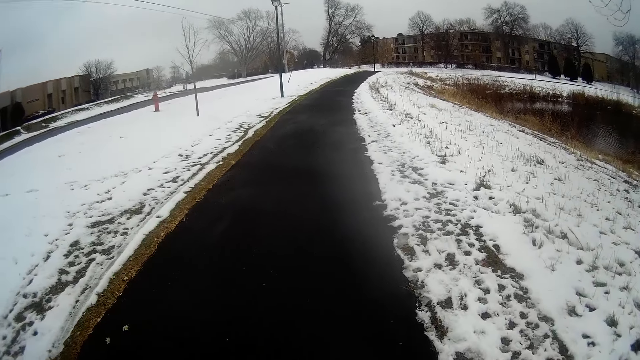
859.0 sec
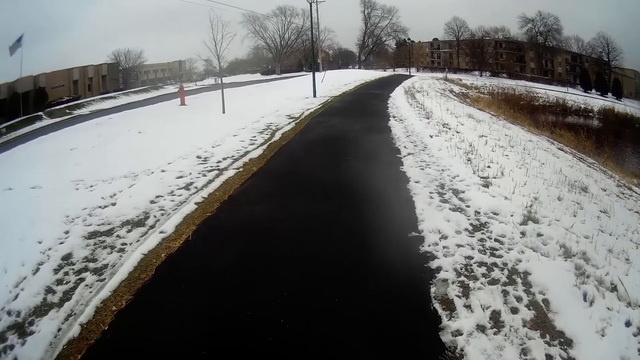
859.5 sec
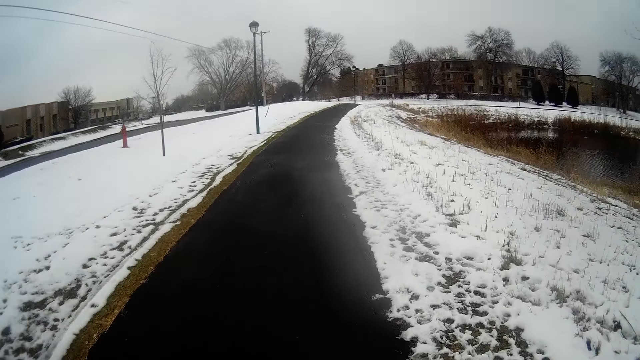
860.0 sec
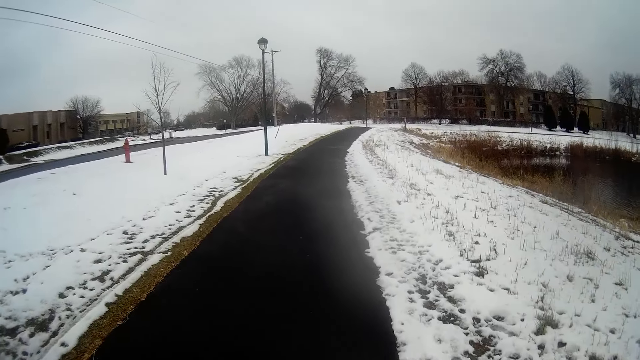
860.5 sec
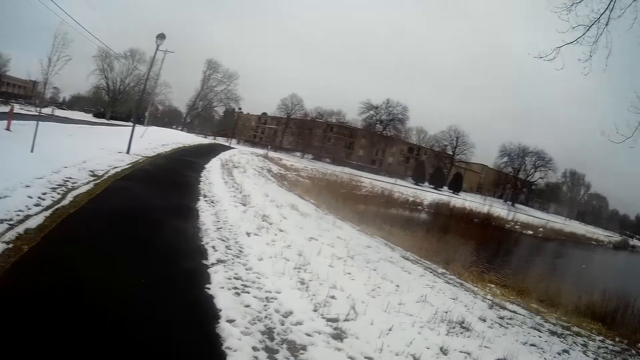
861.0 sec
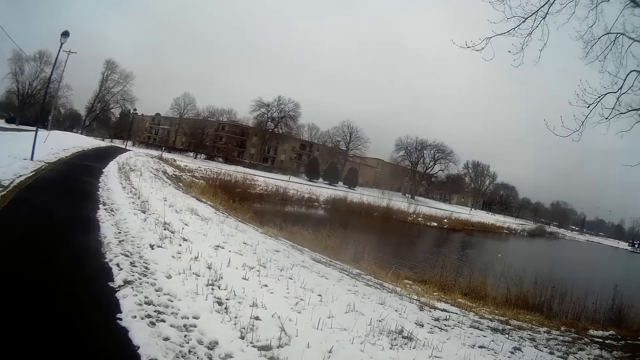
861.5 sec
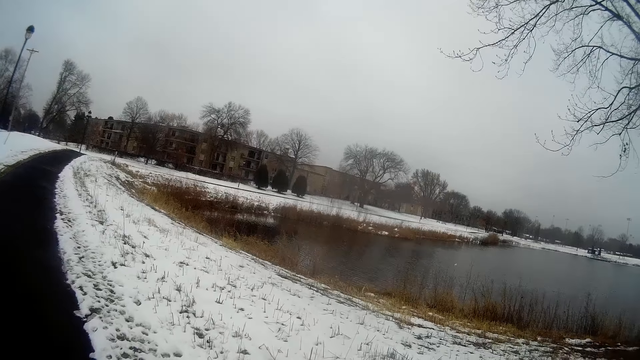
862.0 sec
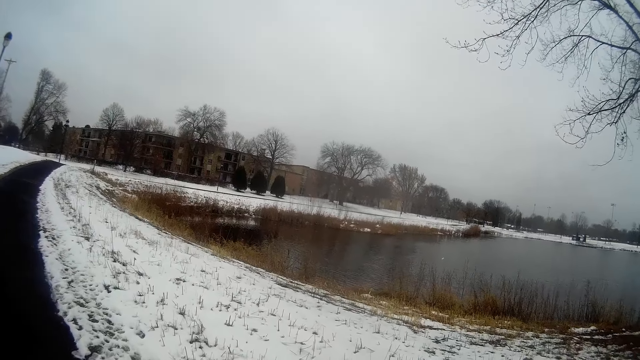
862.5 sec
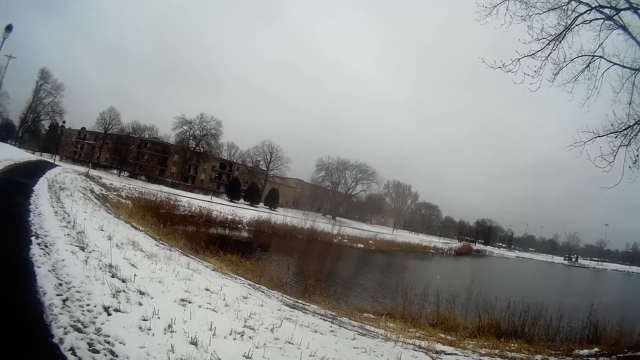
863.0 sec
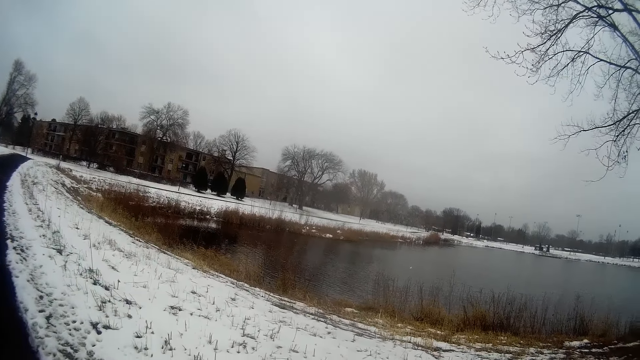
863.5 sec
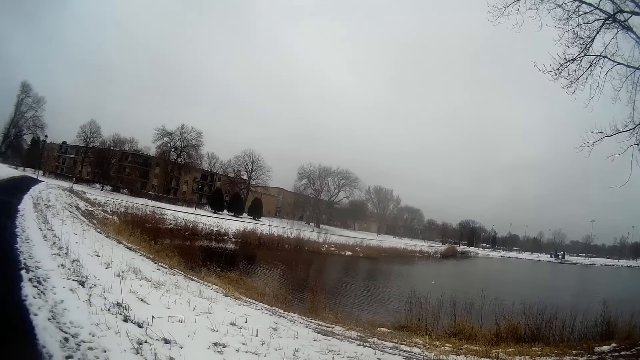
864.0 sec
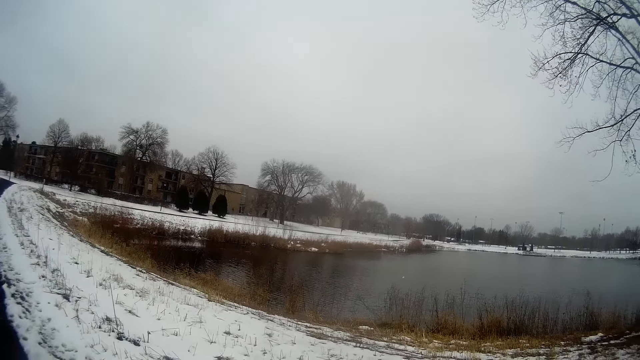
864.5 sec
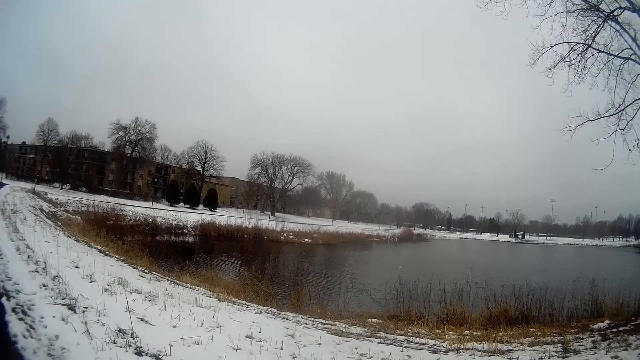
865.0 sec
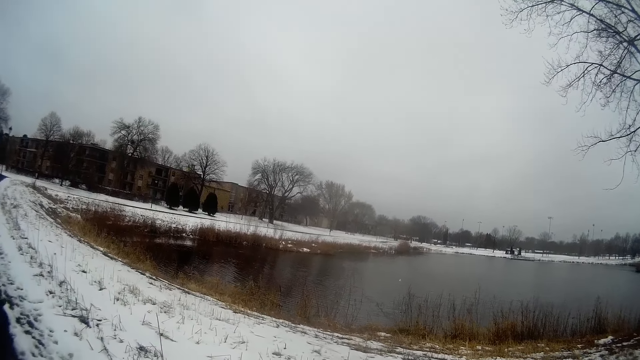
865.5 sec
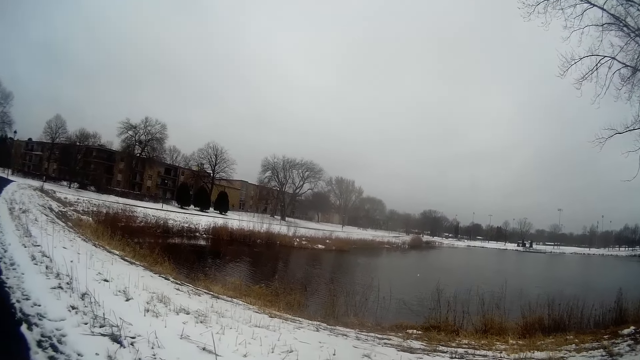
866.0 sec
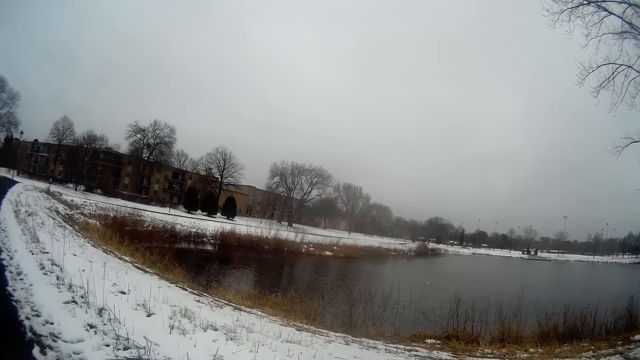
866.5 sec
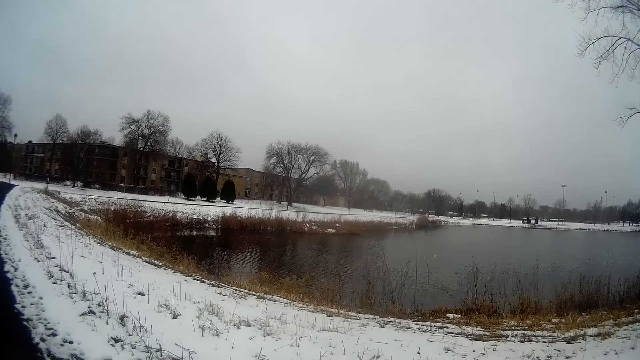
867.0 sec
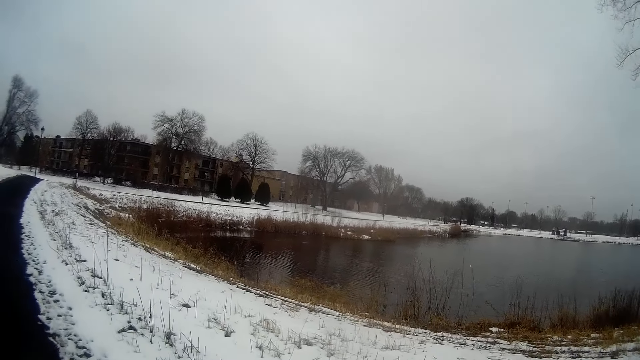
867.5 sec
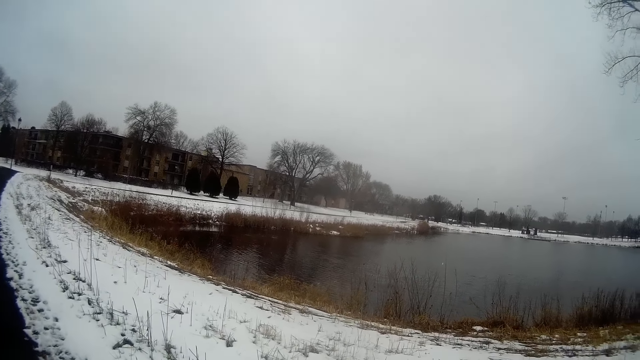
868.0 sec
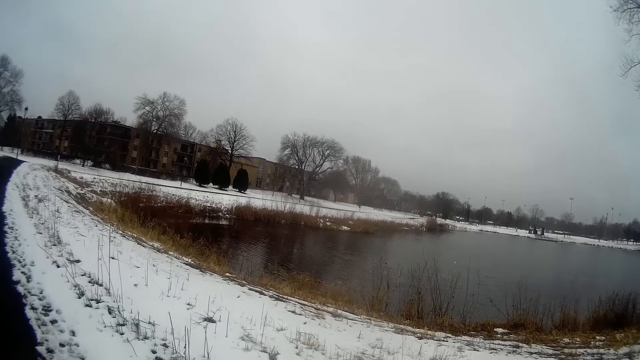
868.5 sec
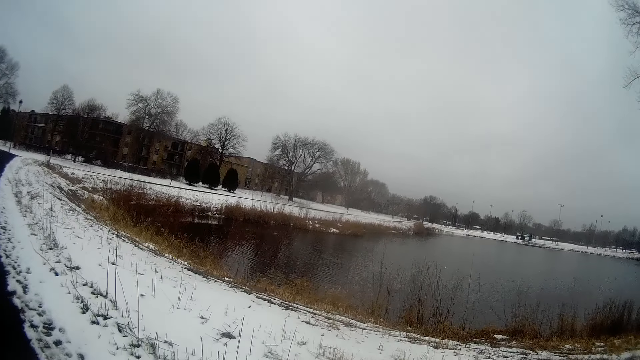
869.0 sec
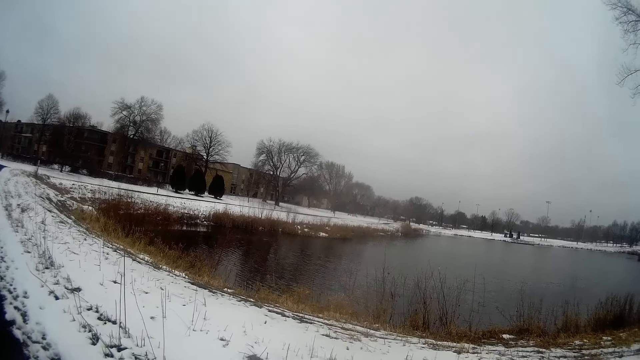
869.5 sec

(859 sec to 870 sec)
The camera wearer turns his head towards the lake on the right.

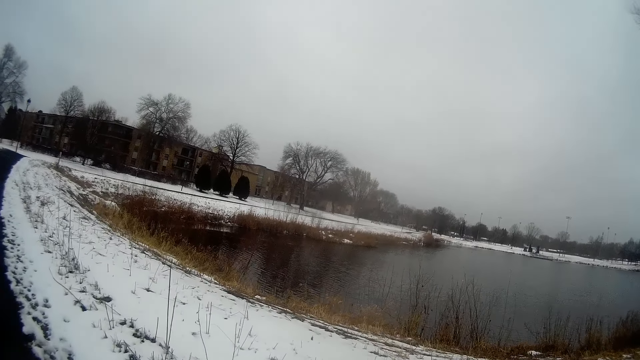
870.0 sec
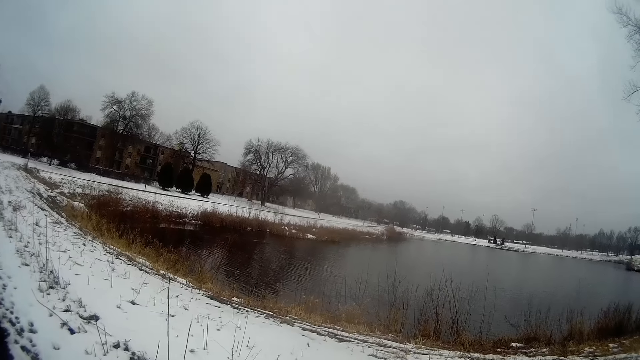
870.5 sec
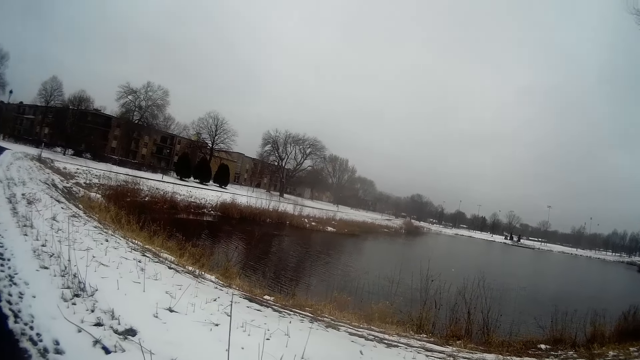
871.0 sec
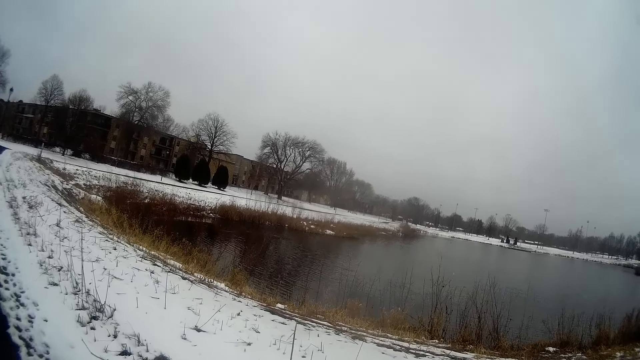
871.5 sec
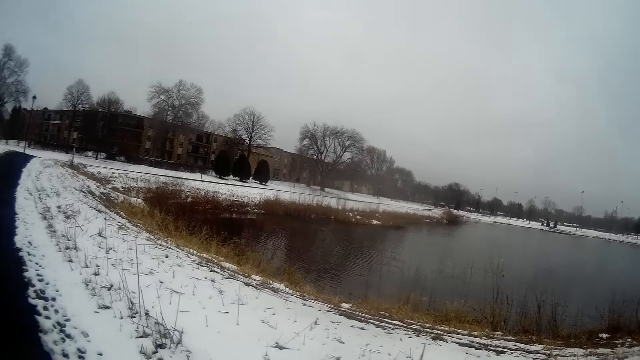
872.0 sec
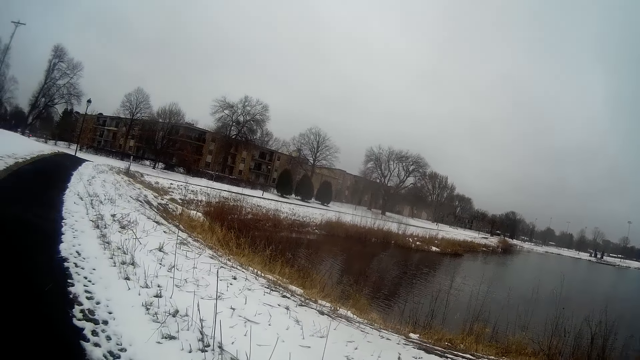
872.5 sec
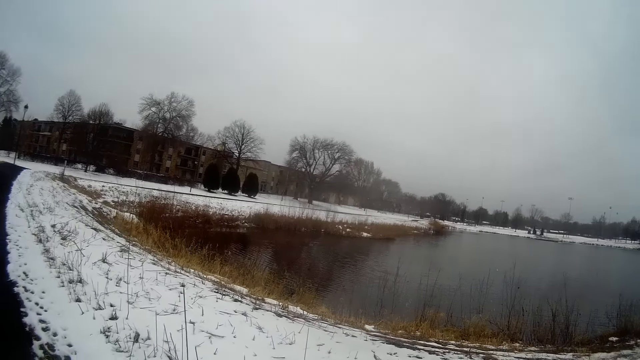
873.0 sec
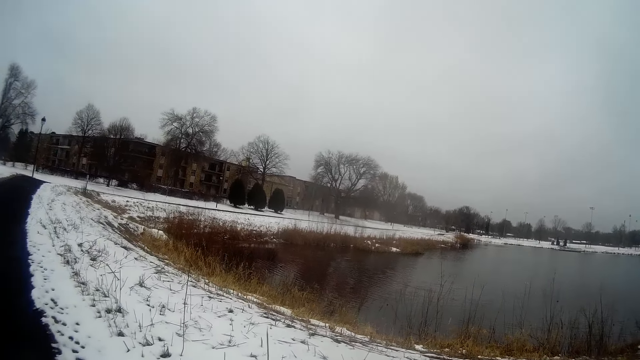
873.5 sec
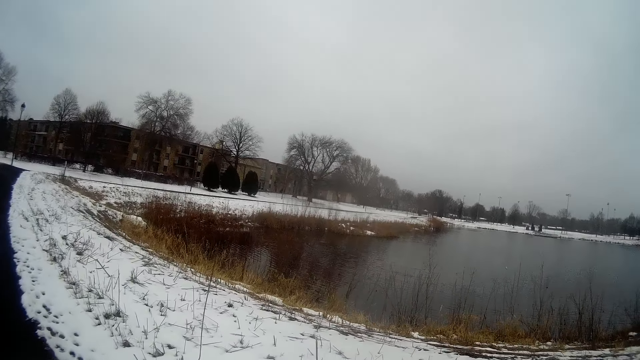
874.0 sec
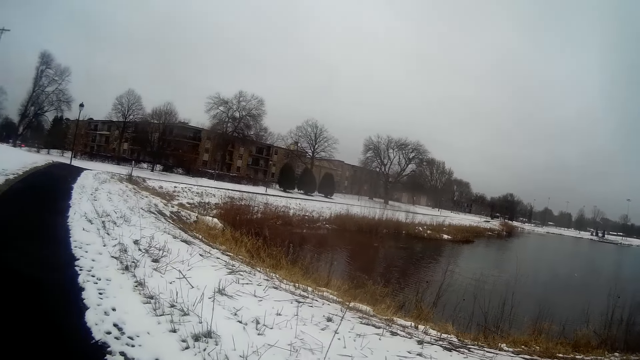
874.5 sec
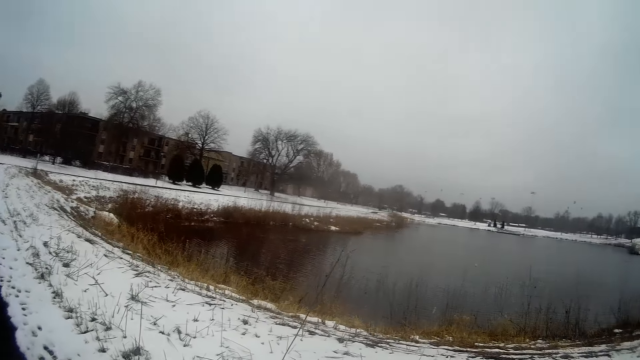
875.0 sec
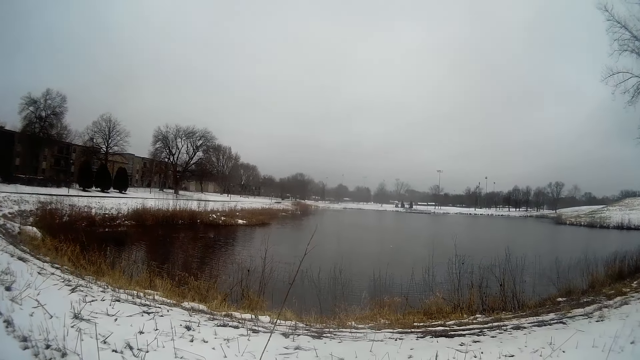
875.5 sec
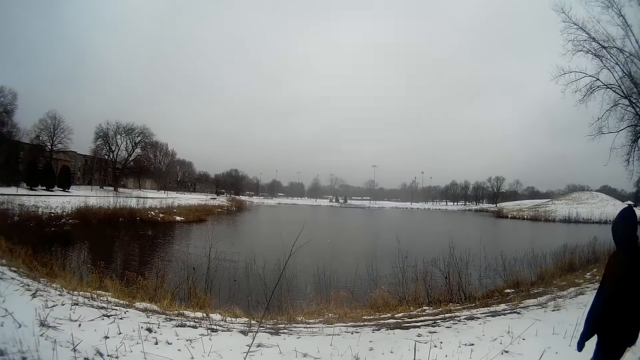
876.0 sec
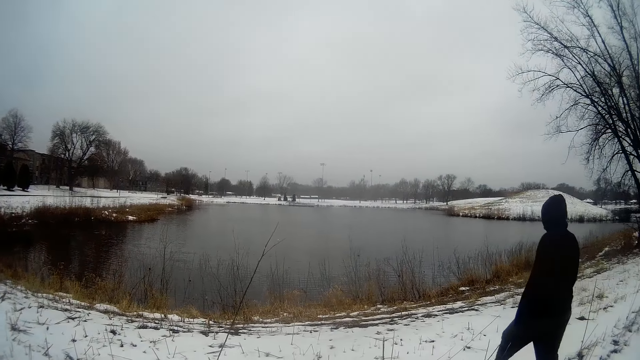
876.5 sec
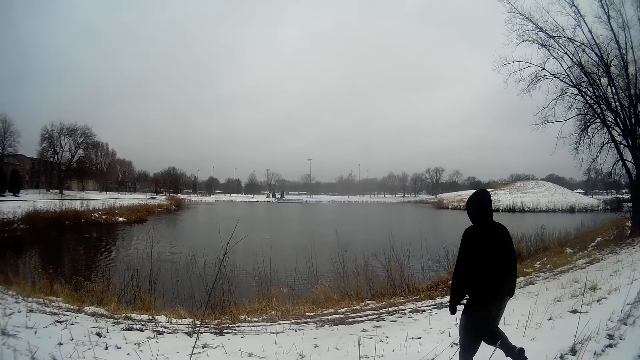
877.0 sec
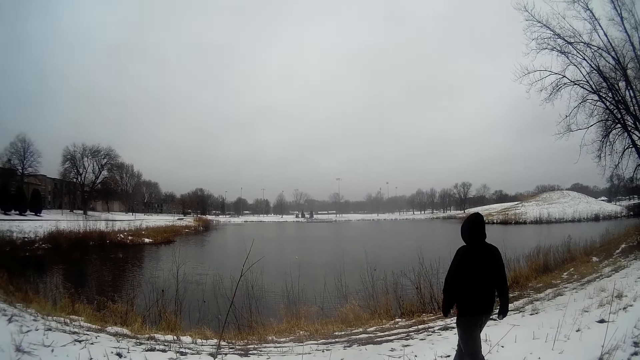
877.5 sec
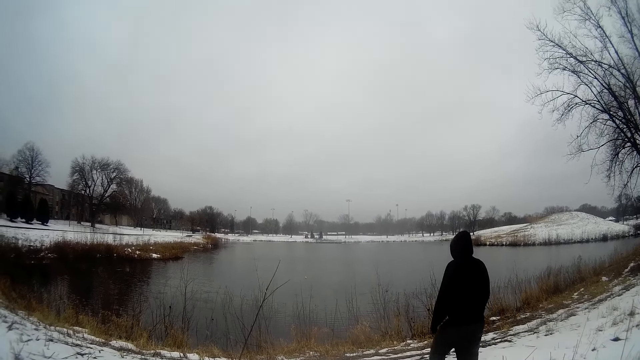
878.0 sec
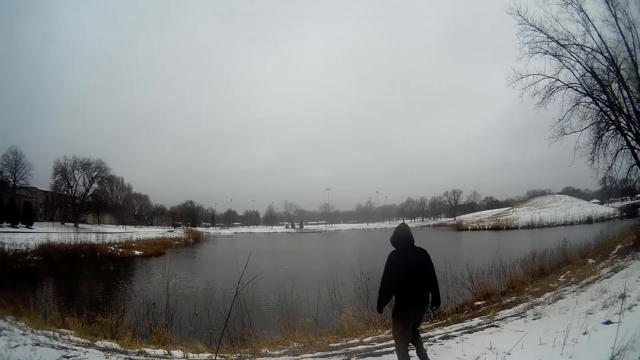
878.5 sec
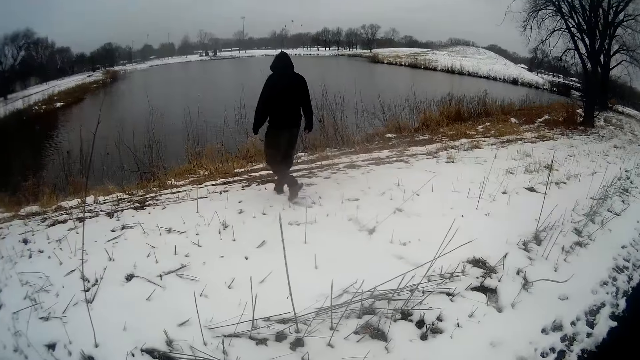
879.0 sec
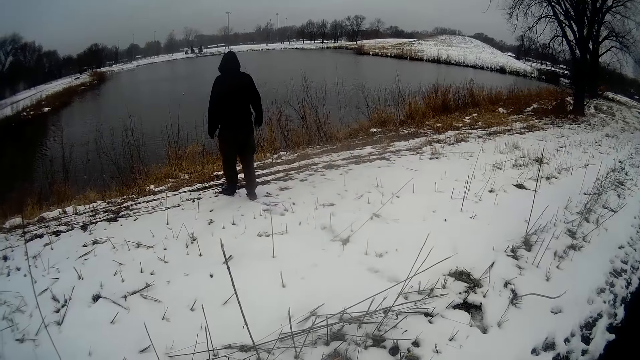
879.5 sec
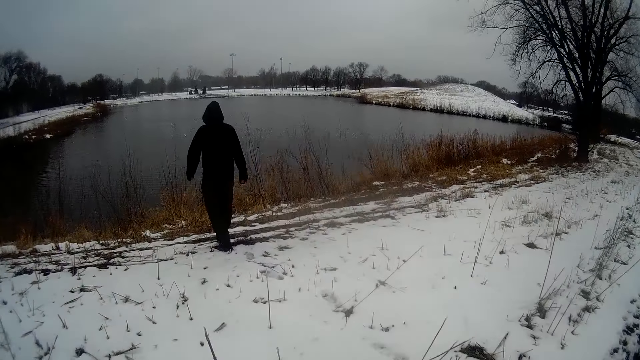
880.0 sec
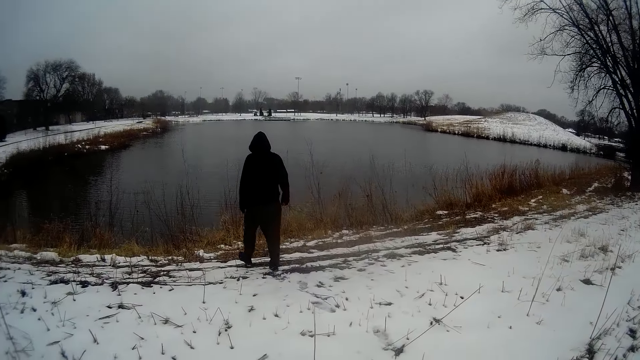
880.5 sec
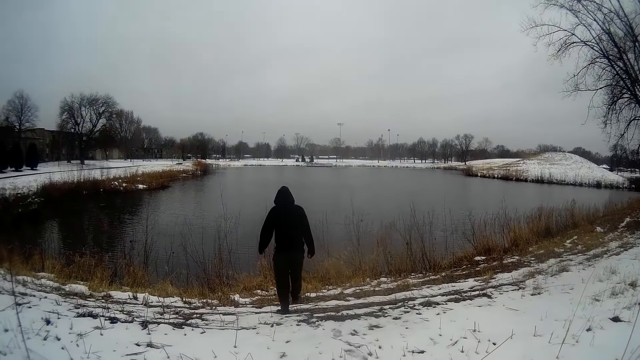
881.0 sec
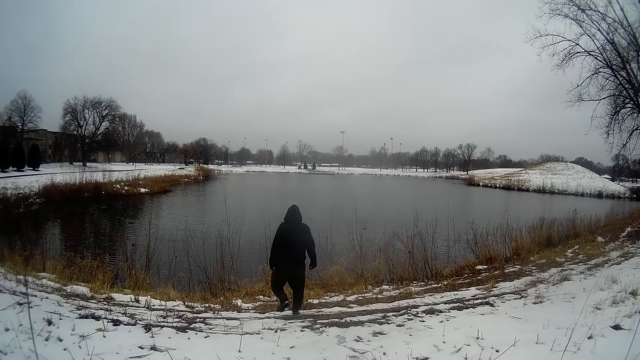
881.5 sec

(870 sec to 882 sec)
A man walks ahead of the camera wearer towards the lake.
